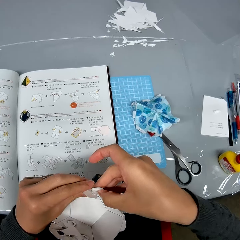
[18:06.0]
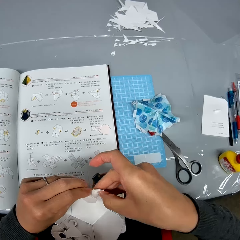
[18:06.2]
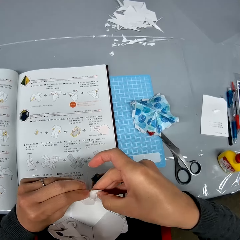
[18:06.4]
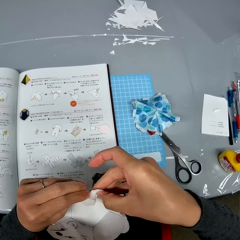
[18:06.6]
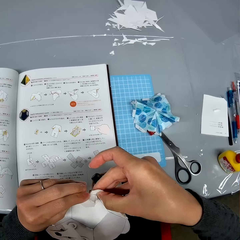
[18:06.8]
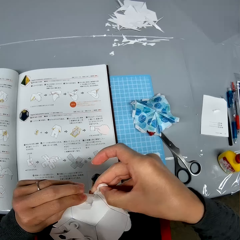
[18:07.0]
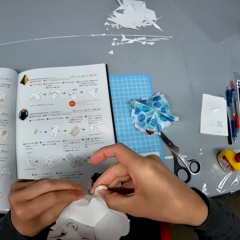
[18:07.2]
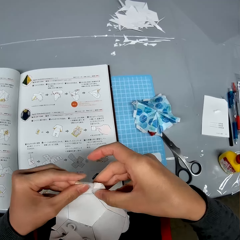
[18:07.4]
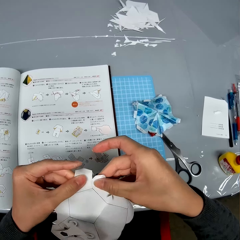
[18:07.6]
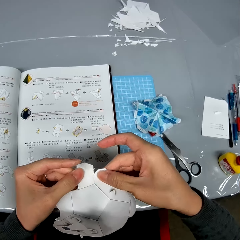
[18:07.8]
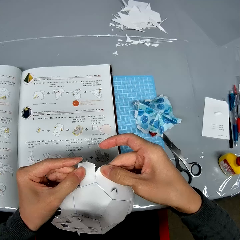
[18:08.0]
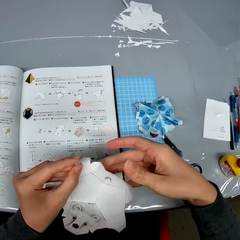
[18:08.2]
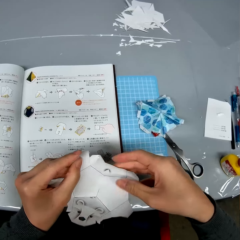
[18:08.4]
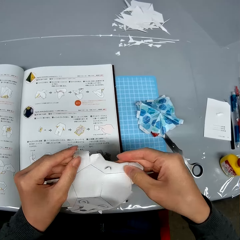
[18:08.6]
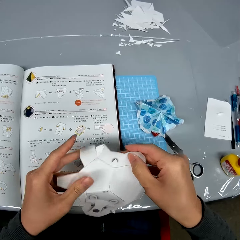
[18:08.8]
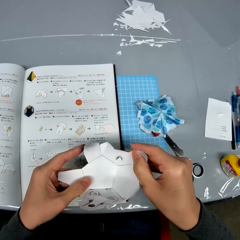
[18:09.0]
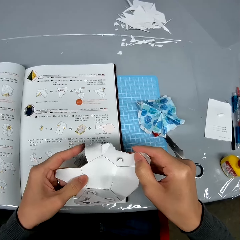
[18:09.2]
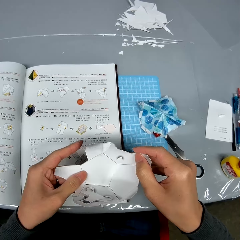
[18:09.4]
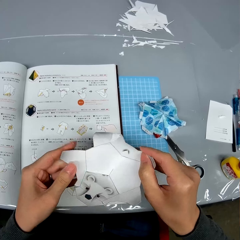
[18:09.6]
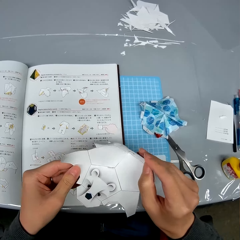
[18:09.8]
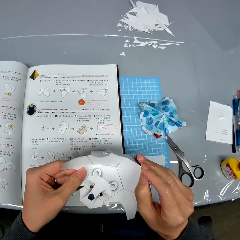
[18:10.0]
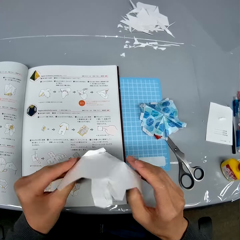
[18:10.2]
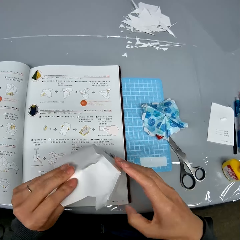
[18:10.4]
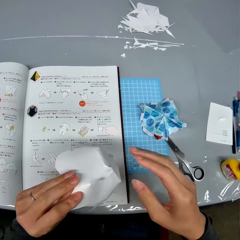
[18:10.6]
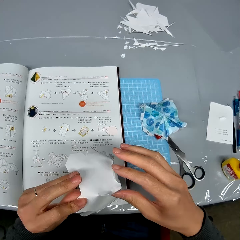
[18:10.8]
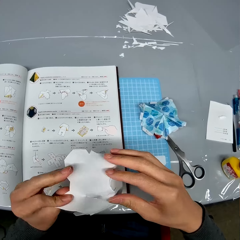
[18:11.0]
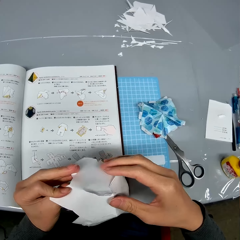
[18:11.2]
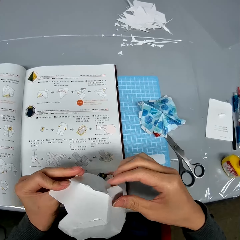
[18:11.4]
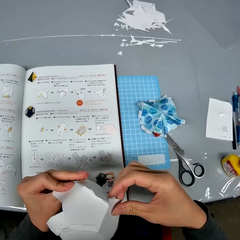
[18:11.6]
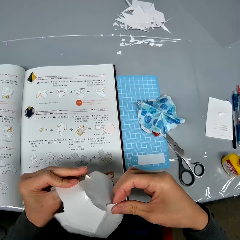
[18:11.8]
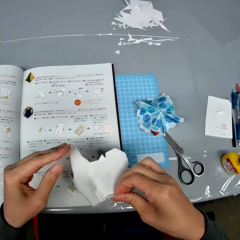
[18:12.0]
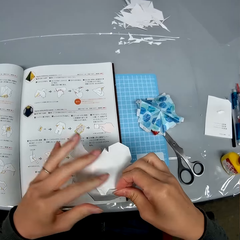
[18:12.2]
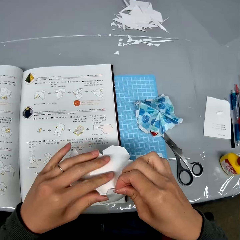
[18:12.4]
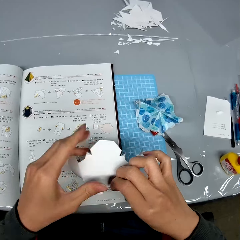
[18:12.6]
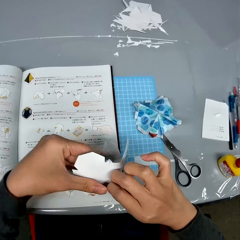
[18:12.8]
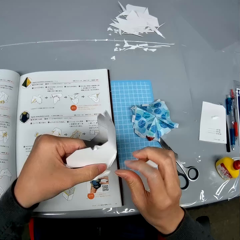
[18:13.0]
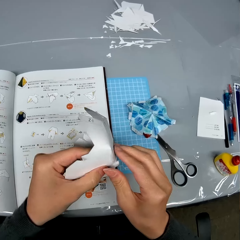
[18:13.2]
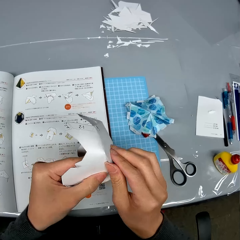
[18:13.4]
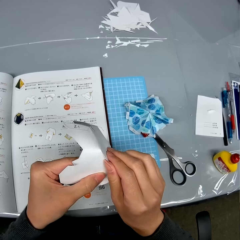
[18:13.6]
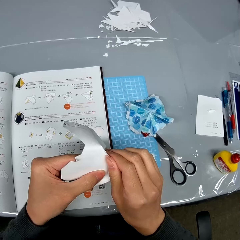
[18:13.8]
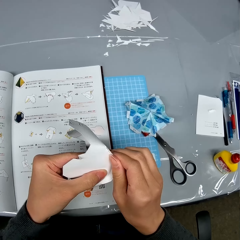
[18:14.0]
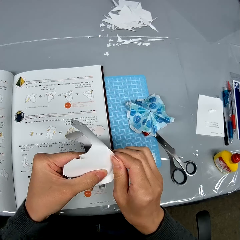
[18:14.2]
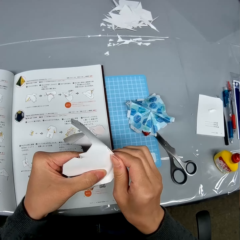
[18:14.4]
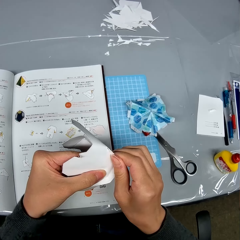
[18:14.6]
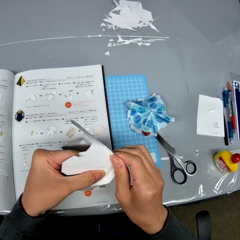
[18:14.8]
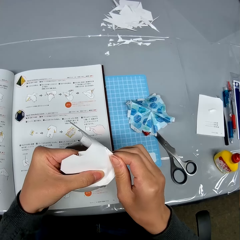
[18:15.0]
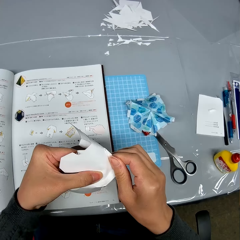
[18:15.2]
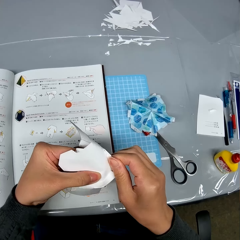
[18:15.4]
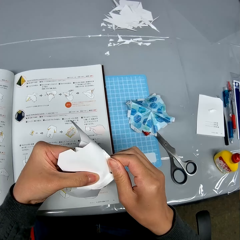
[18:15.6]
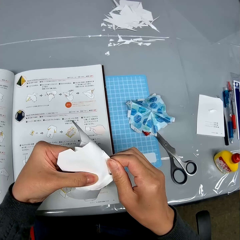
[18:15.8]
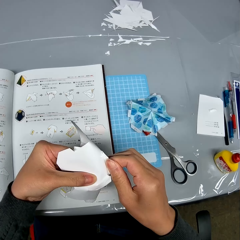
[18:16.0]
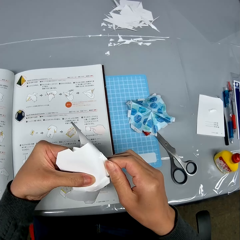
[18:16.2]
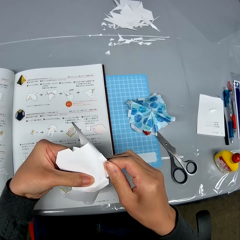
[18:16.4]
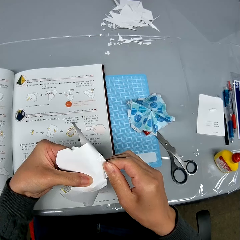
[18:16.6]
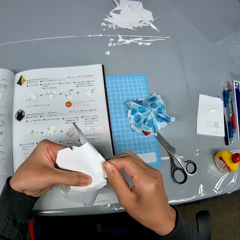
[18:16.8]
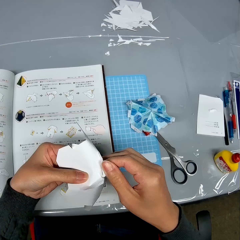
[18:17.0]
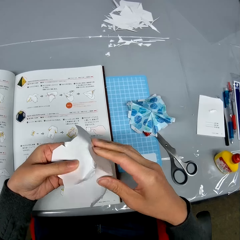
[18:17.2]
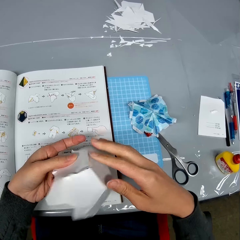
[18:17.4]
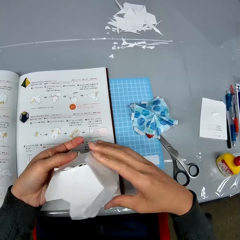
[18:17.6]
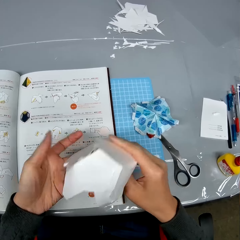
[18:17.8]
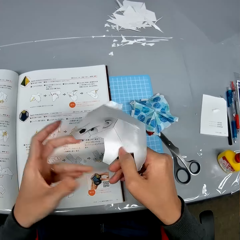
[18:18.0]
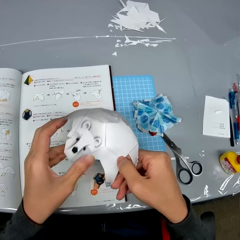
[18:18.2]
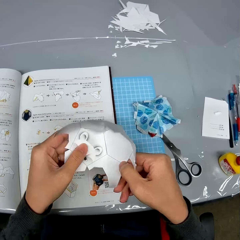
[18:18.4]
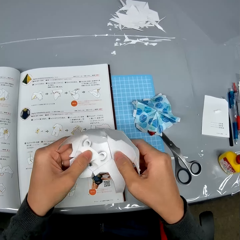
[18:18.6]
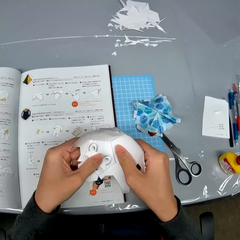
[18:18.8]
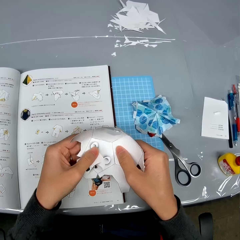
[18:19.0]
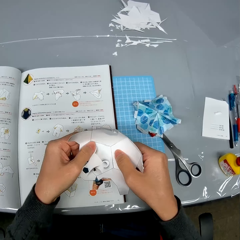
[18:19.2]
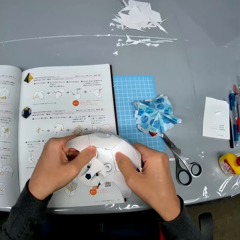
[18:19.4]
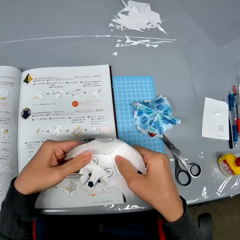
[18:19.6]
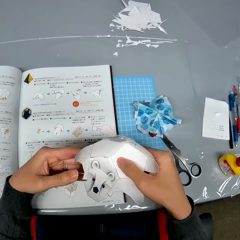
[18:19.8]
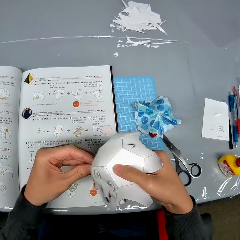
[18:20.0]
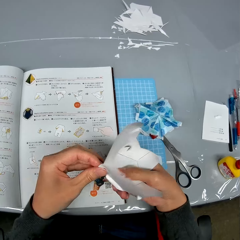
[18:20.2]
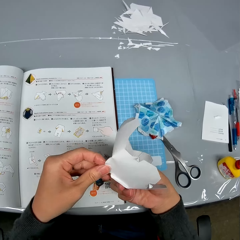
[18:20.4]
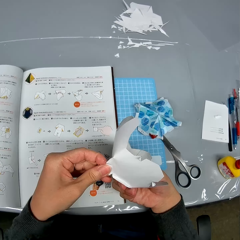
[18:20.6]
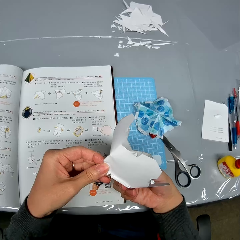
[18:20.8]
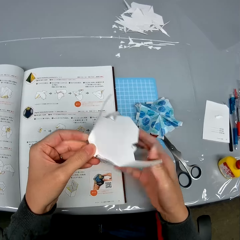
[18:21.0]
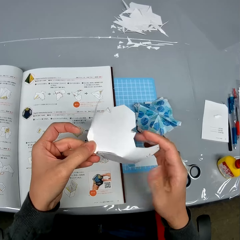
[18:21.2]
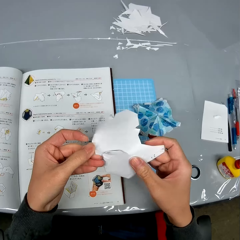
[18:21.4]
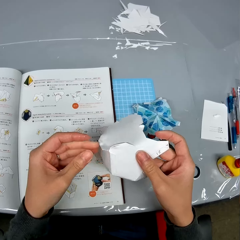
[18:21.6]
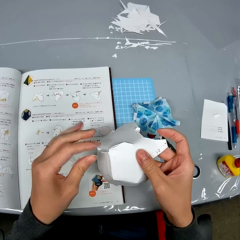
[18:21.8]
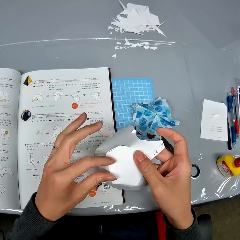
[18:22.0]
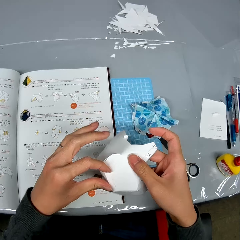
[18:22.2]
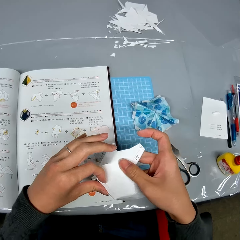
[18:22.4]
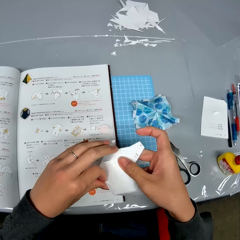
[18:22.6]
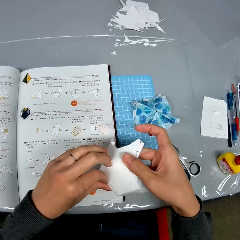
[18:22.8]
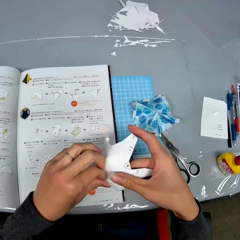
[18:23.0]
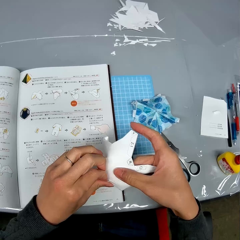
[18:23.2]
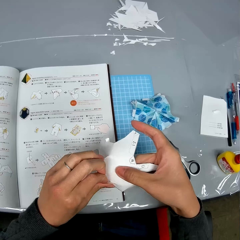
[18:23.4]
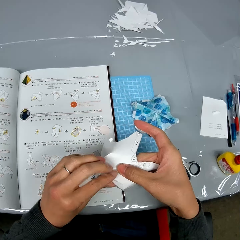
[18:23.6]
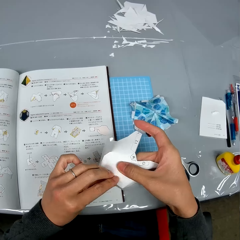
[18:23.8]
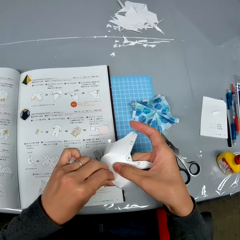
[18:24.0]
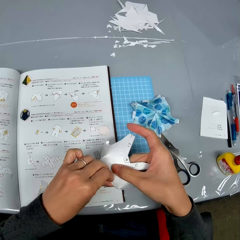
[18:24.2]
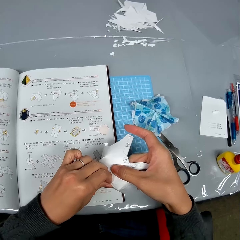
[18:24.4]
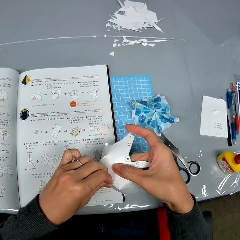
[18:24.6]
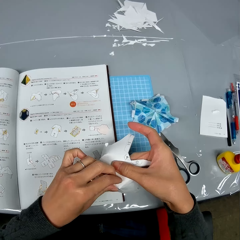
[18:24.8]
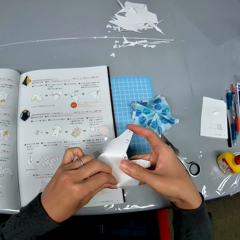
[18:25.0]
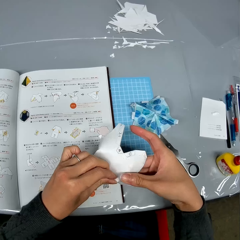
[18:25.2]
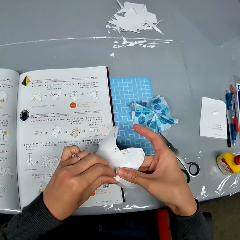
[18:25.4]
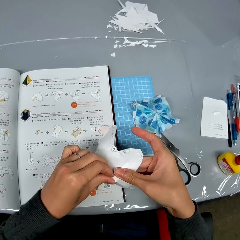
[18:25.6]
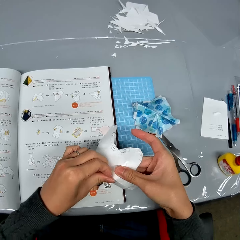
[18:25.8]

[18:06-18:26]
The camera wearer turns the paper craft. She undoes the paper craft. She turns over the open cardboard box in her hands. She checks the open cardboard box with her hands. She touches the base of the open cardboard box with her left hand. She turns over the open cardboard box in her hands. She pulls the base of the open cardboard box with her left hand.

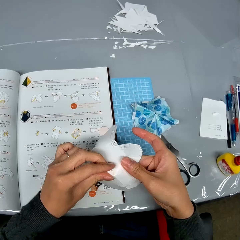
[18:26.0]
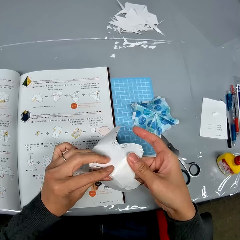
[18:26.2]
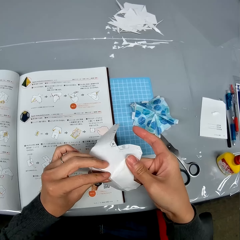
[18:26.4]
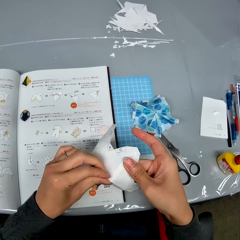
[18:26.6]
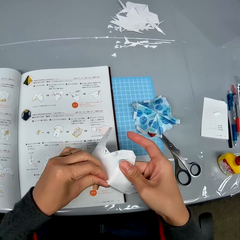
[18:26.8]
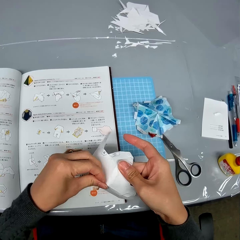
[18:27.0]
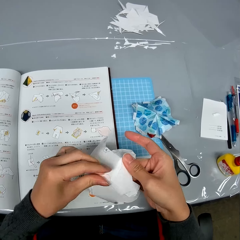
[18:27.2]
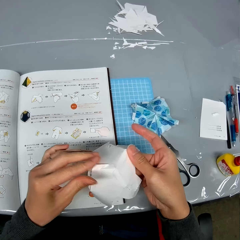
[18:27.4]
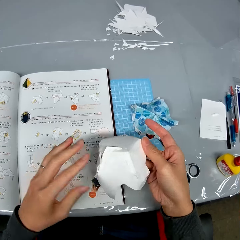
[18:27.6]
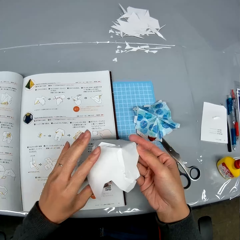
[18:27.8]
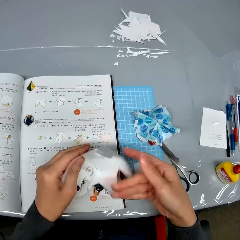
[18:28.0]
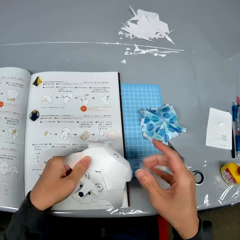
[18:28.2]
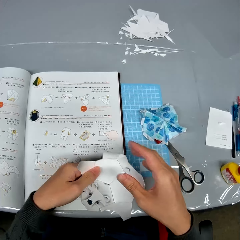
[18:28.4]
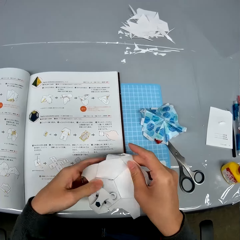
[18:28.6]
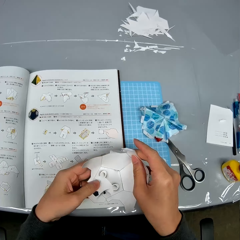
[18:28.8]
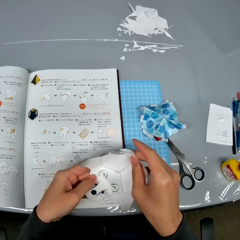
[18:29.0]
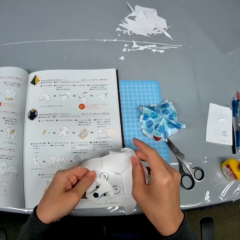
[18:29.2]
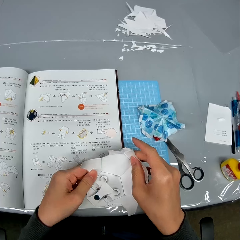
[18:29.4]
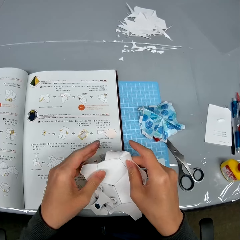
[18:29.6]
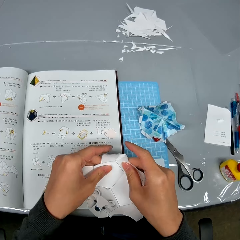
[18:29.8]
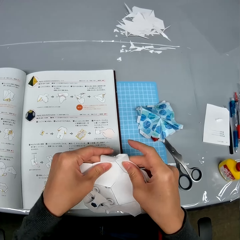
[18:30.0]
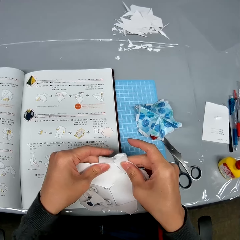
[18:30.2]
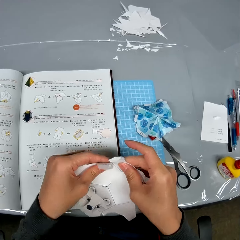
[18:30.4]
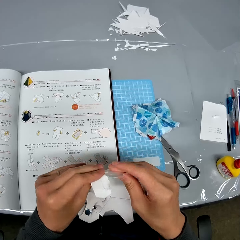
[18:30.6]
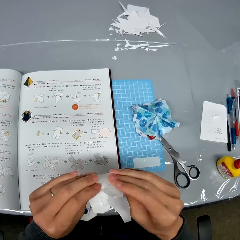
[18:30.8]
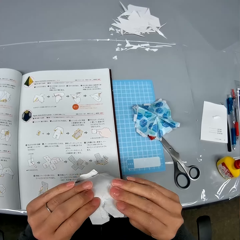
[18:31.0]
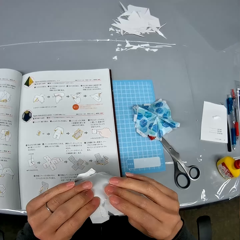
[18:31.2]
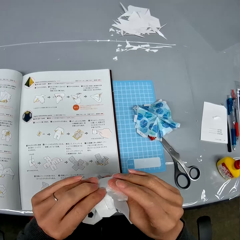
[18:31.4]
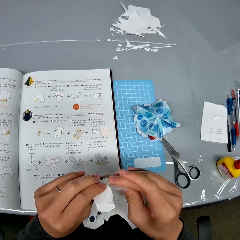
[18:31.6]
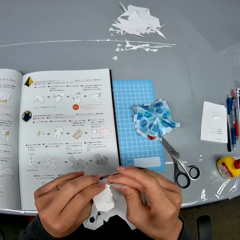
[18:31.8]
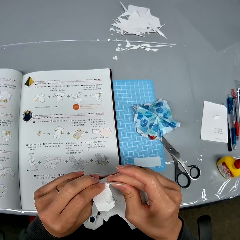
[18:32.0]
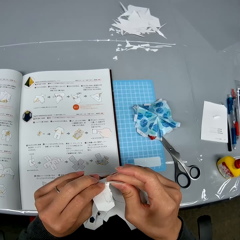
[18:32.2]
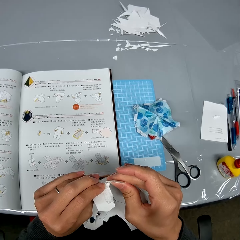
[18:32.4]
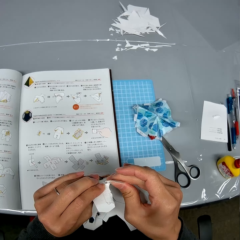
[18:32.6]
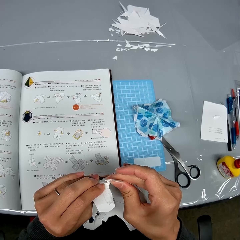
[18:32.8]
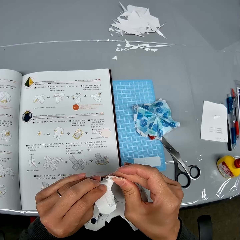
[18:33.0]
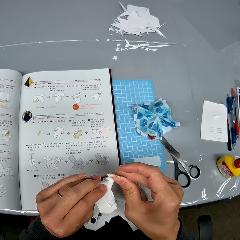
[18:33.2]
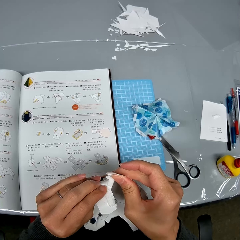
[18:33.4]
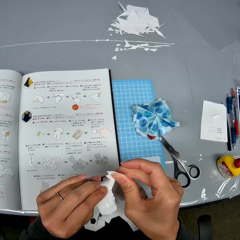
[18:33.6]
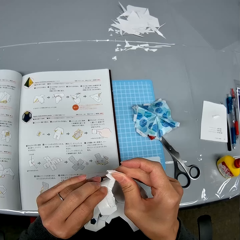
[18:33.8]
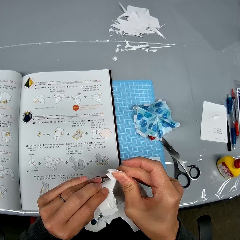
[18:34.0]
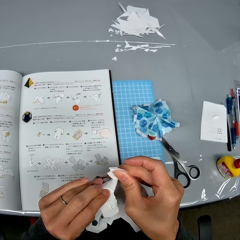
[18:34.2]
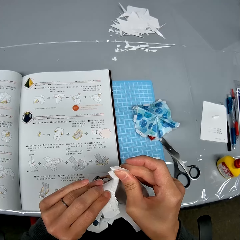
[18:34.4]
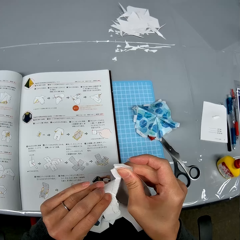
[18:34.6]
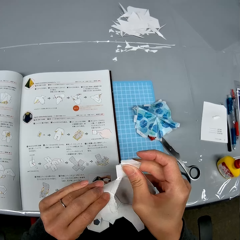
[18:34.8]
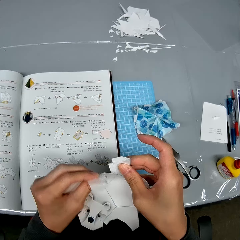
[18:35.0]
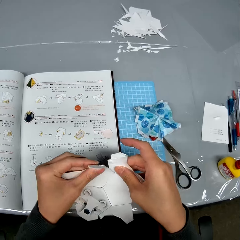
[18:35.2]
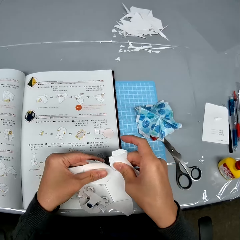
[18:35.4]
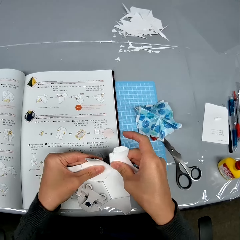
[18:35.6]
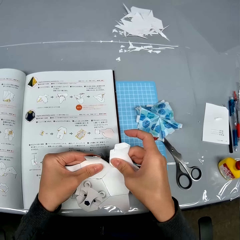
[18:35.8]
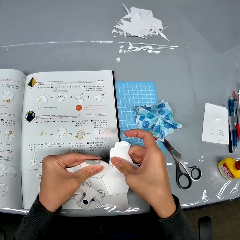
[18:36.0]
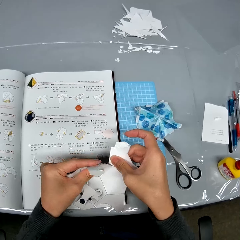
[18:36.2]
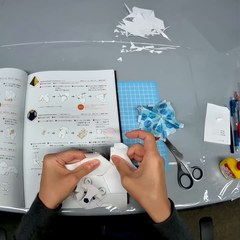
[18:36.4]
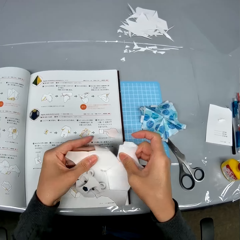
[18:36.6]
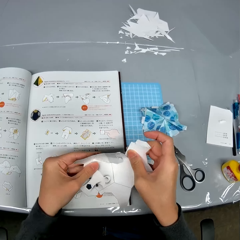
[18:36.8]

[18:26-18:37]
The camera wearer turns over the open cardboard box in her hands. She checks the open cardboard box with her hands. She tears apart the open cardboard box with her hands.
